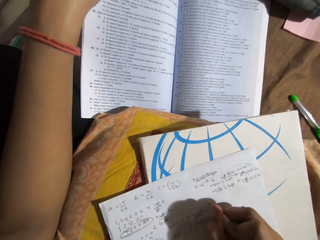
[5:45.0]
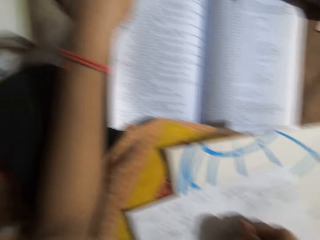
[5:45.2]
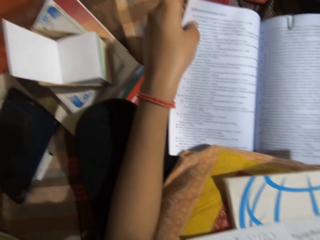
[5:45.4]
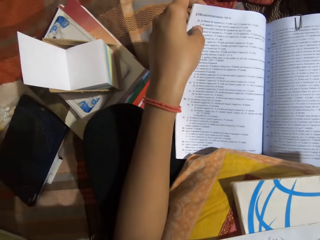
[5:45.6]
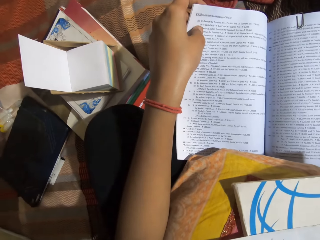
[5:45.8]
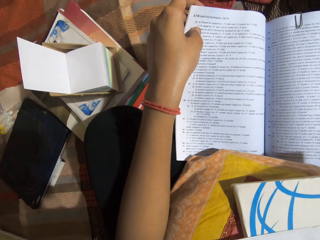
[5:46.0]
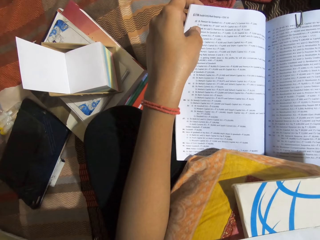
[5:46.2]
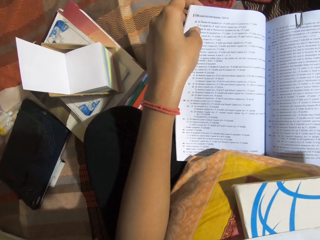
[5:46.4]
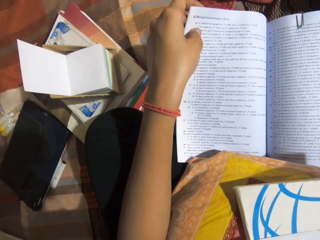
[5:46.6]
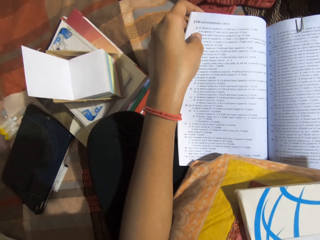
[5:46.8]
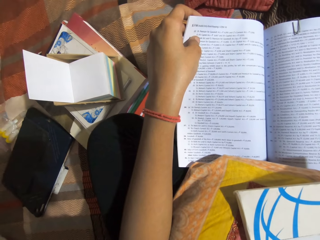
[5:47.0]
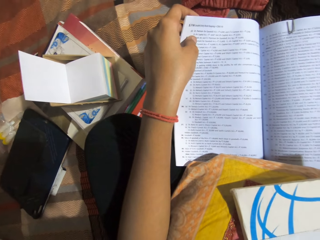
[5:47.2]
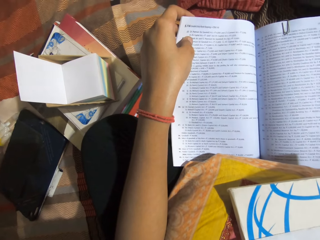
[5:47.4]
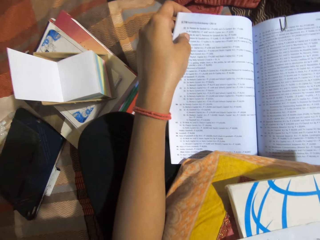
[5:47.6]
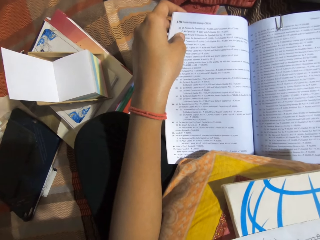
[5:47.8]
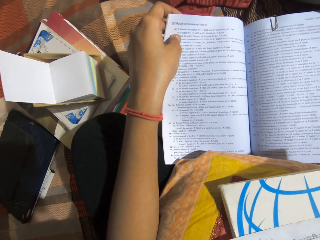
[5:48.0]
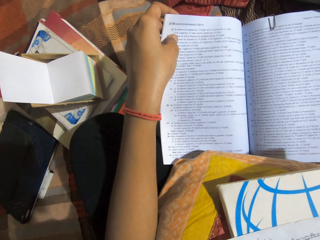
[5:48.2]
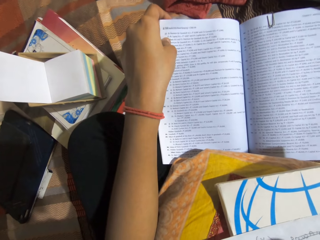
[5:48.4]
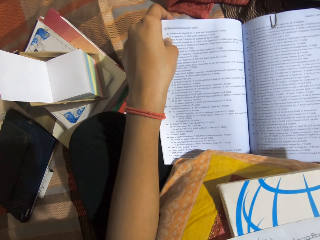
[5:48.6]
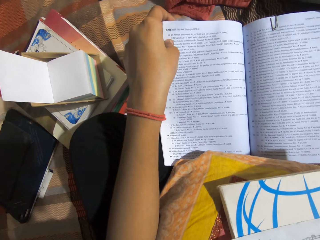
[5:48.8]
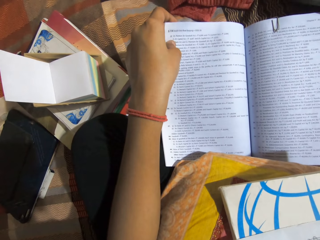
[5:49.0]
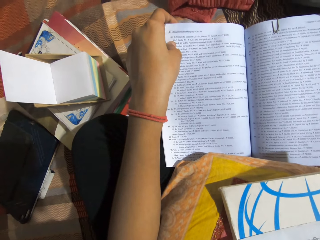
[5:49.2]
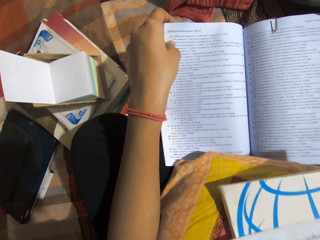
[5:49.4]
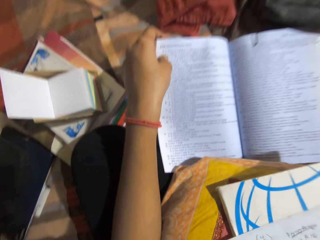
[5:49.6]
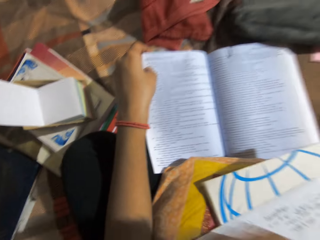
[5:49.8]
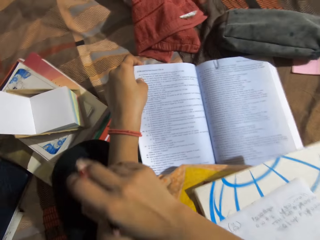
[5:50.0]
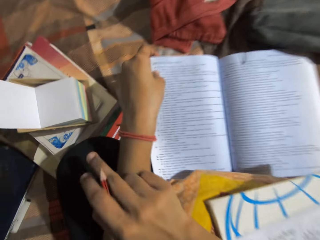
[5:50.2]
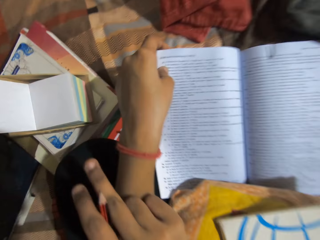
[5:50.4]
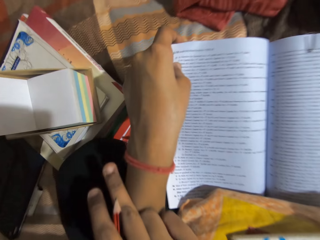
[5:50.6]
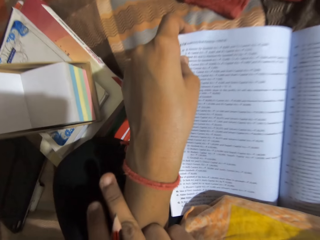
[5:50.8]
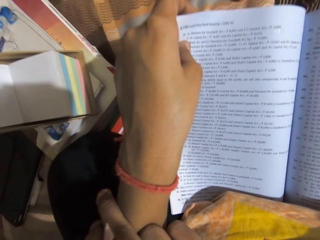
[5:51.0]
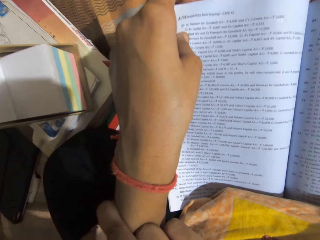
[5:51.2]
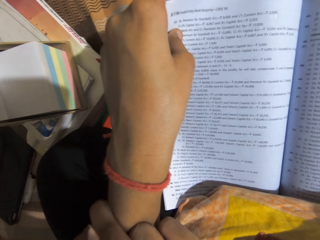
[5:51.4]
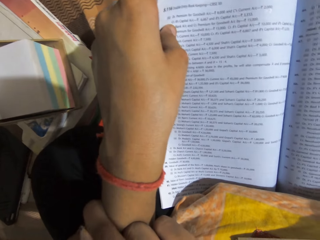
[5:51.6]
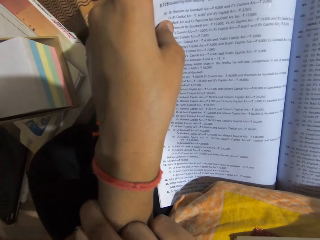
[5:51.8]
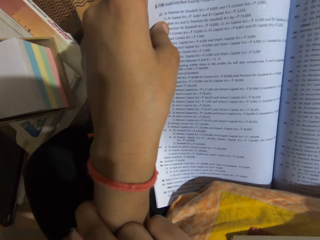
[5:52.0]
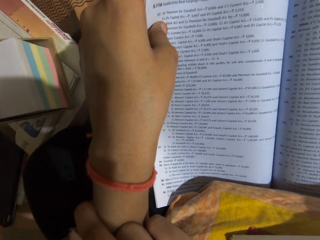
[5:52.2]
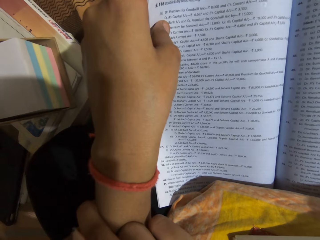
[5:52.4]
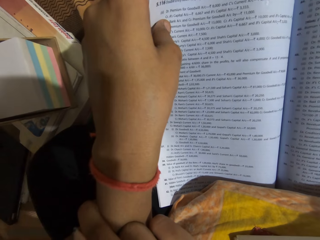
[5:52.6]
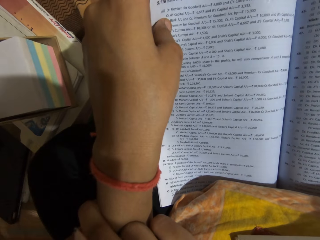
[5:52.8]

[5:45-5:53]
The camera wearer reads the book.

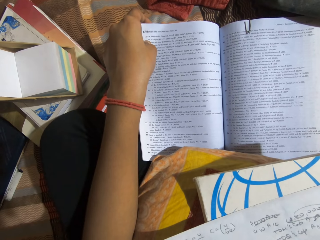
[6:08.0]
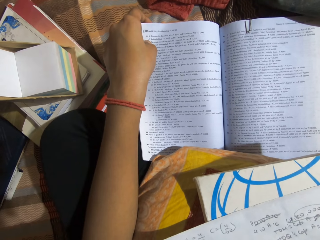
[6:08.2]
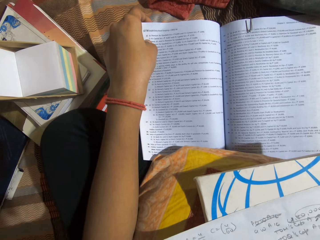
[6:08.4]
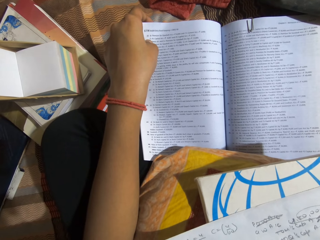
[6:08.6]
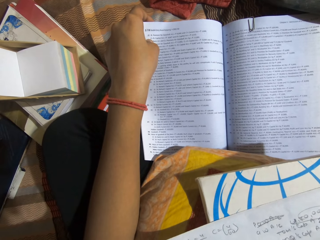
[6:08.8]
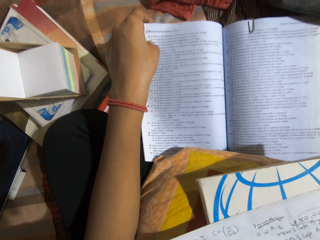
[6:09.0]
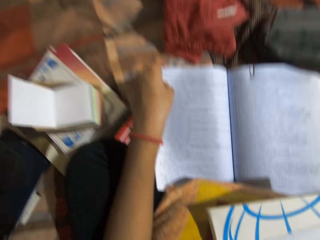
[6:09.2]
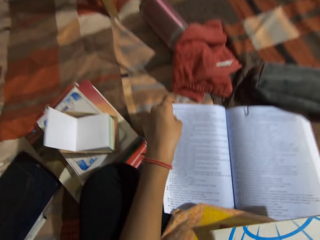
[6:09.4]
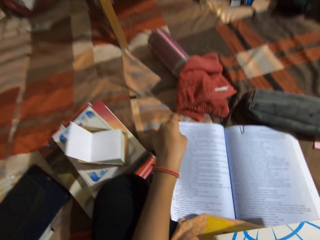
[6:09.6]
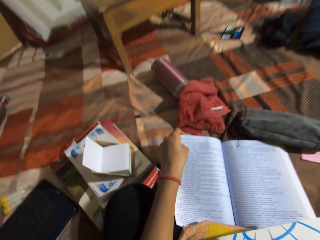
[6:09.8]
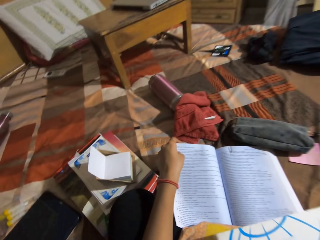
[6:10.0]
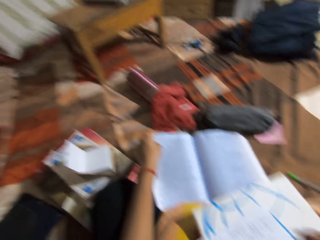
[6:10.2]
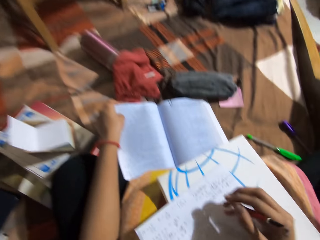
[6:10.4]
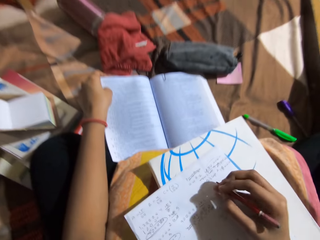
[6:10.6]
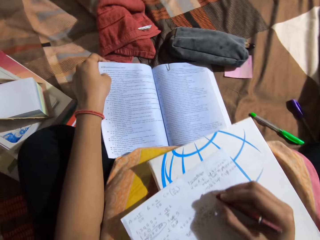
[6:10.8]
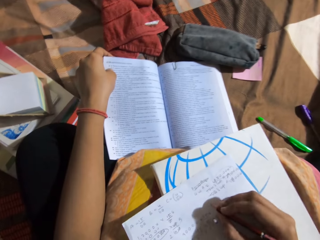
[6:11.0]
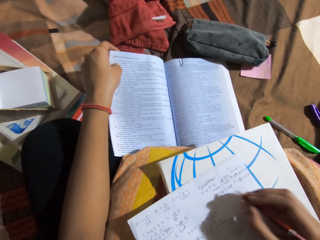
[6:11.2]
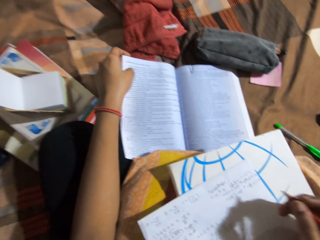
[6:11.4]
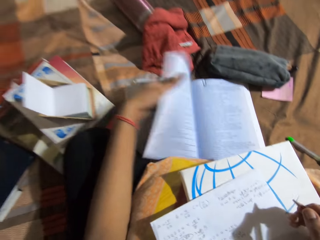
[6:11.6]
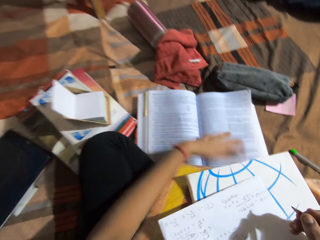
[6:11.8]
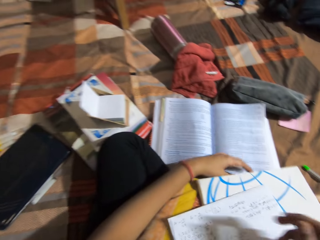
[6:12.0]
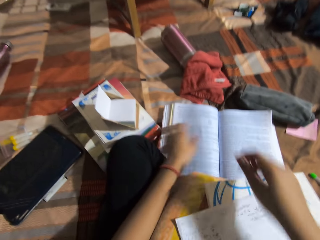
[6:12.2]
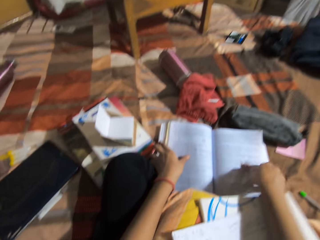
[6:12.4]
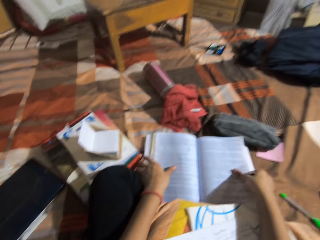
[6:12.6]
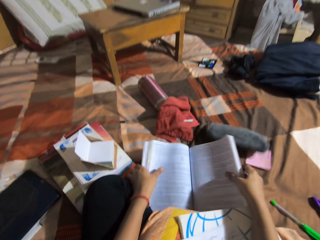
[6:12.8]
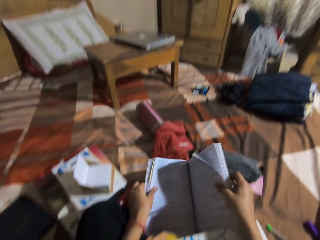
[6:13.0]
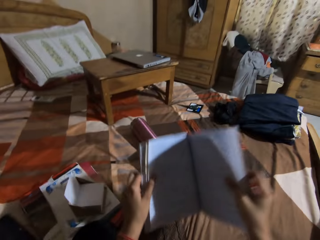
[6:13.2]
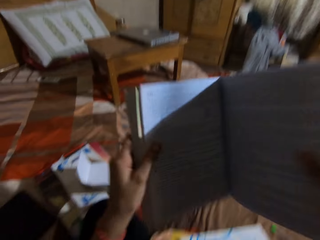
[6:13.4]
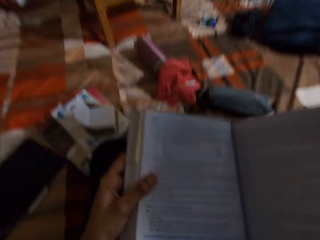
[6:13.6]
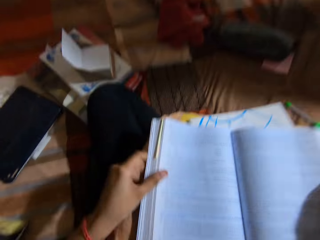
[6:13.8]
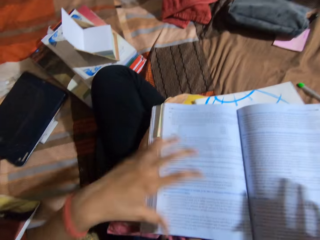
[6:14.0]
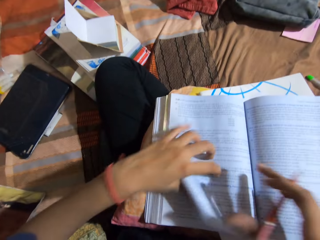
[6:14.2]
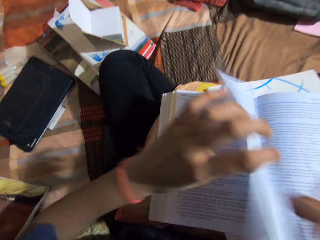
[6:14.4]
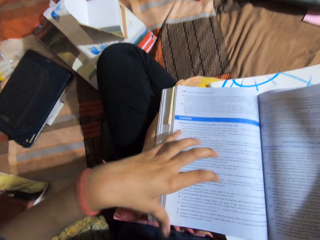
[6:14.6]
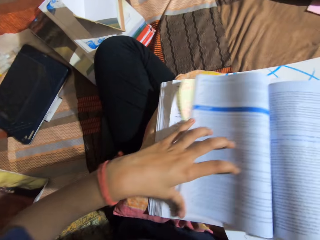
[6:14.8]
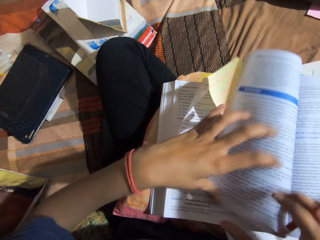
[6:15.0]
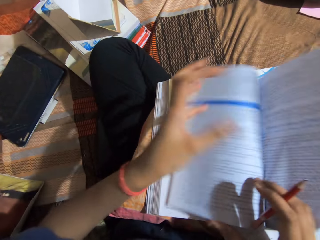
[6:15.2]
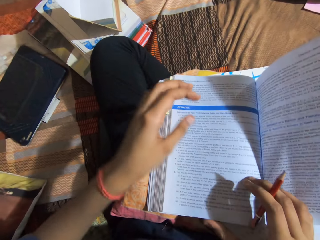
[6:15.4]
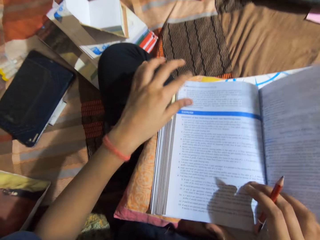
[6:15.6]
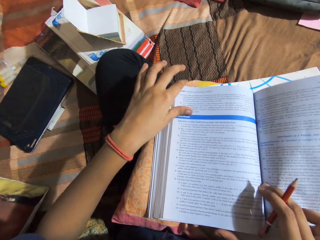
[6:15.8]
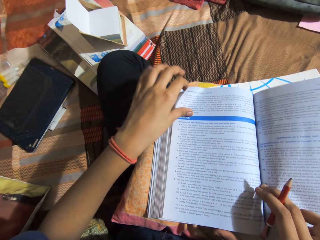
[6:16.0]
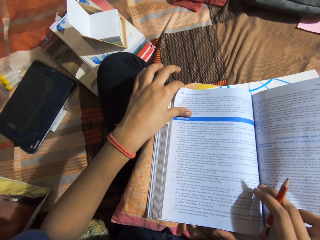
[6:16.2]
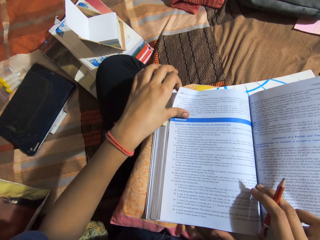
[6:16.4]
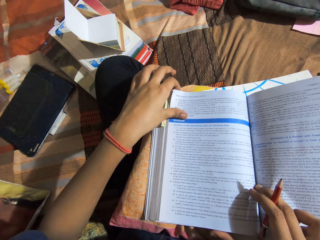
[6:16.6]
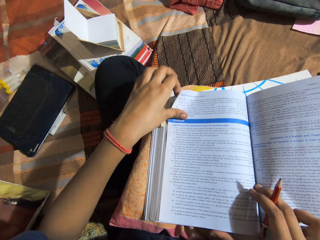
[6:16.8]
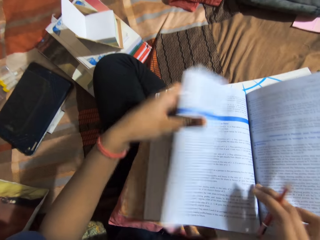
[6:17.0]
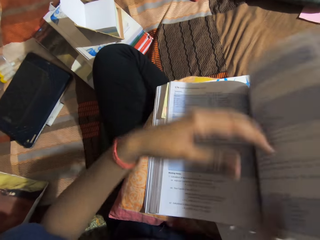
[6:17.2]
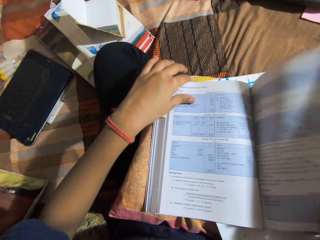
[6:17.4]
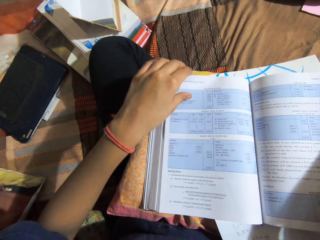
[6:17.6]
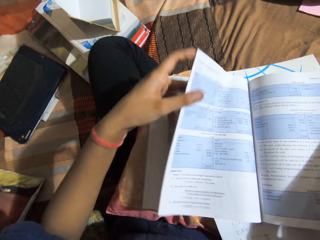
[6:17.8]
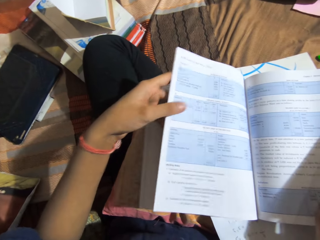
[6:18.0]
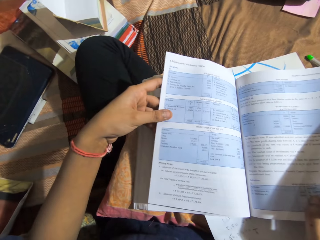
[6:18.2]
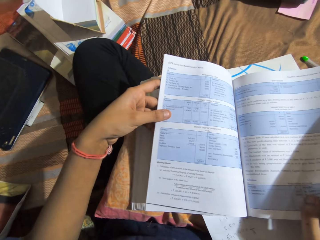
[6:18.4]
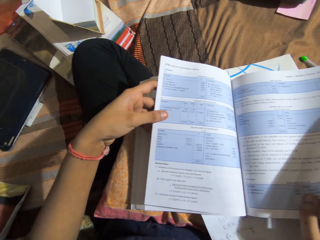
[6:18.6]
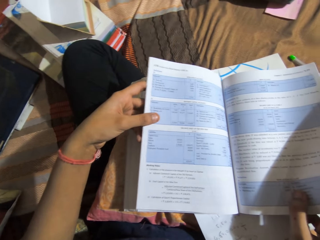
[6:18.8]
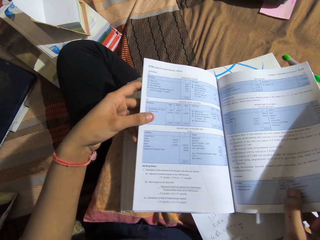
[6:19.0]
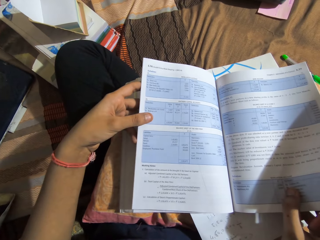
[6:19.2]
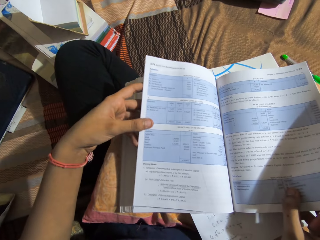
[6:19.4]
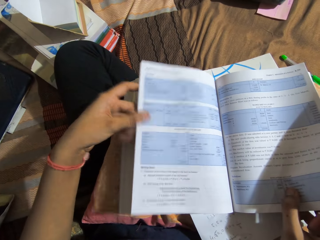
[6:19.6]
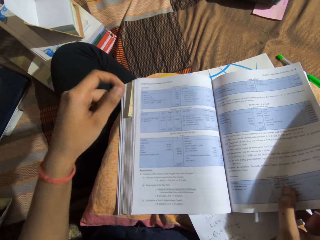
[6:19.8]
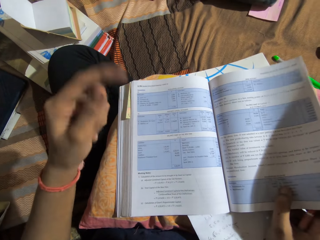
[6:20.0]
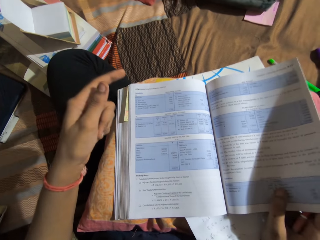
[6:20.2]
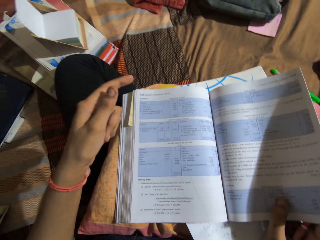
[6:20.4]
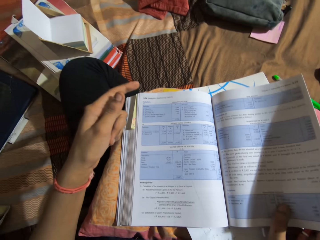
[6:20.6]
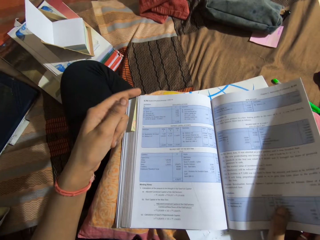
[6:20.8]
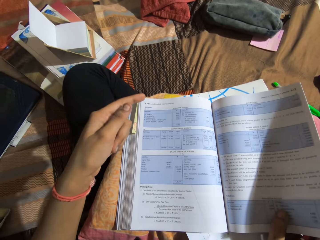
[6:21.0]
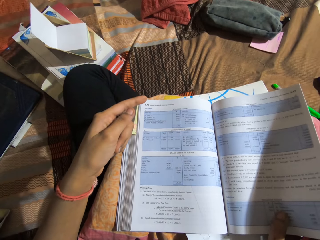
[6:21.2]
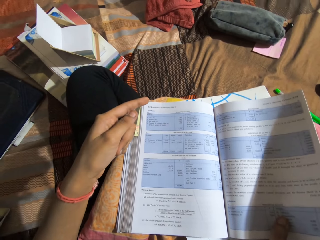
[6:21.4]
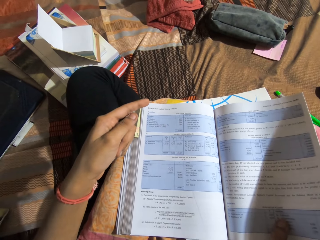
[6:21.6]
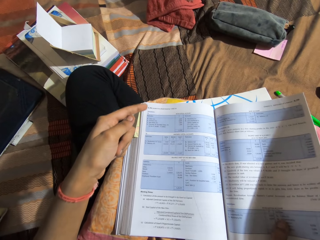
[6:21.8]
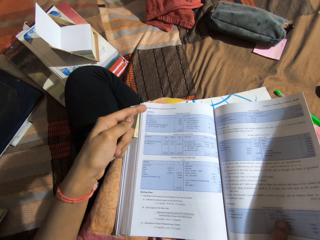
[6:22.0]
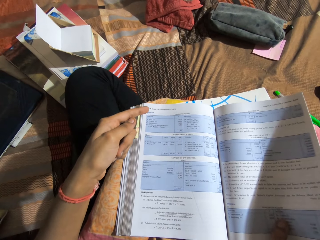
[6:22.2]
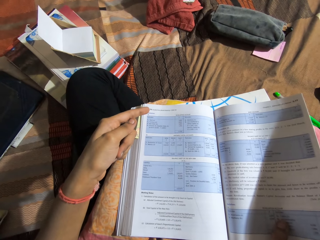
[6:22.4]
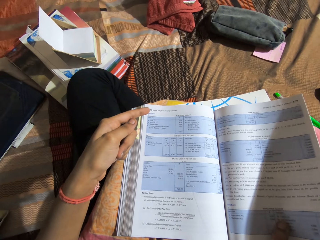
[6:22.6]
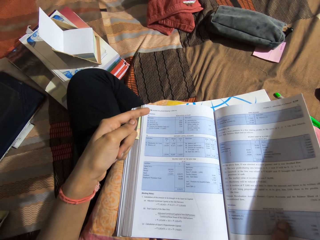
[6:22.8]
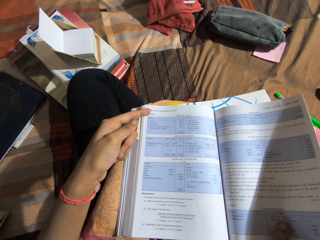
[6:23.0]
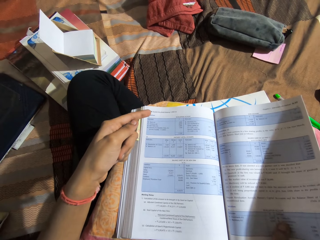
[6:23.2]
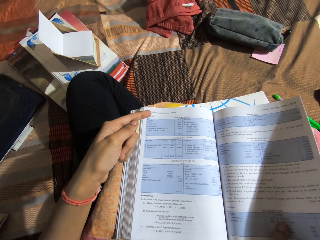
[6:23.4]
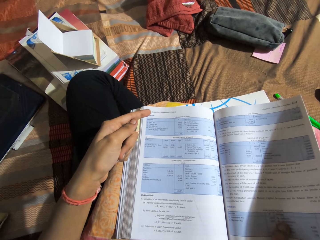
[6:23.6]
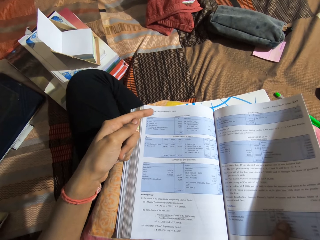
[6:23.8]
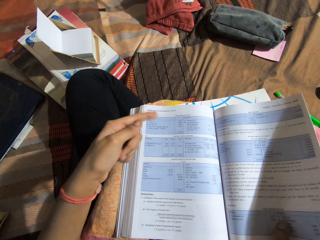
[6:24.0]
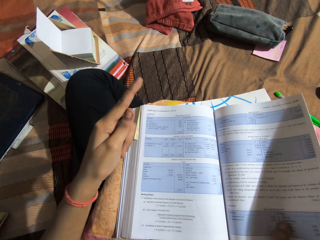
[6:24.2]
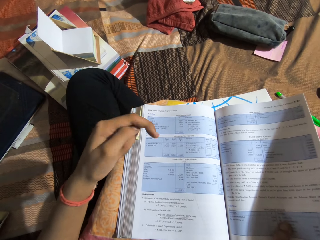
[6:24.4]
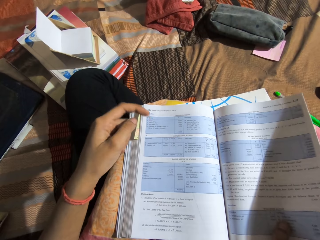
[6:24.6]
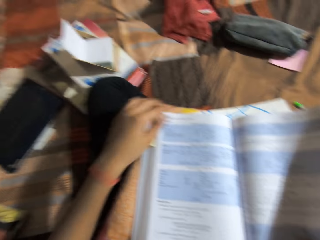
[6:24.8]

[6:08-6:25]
The camera wearer looks around the house. She turns the pages of the book. She carries the textbook and picks up the book. She places the textbook on the paper on her lap. She turns the pages of the book. She reads the book.
